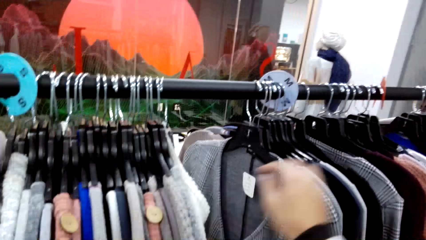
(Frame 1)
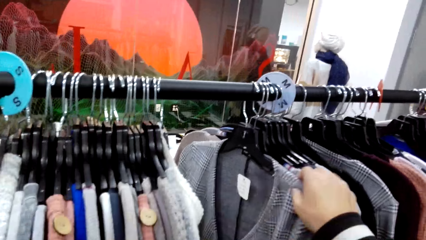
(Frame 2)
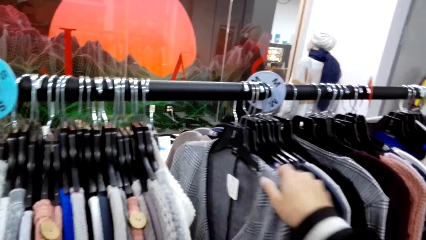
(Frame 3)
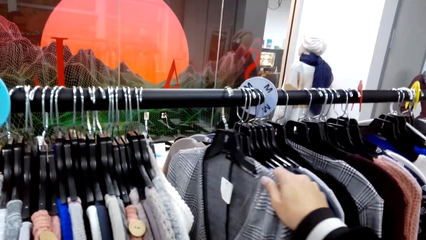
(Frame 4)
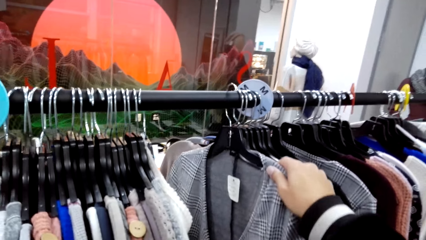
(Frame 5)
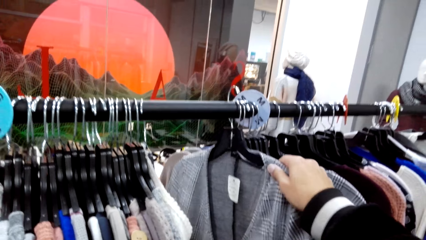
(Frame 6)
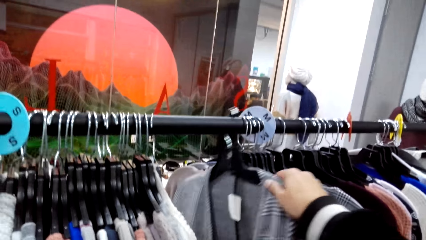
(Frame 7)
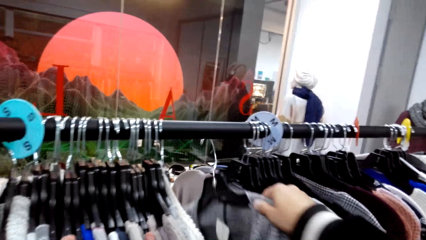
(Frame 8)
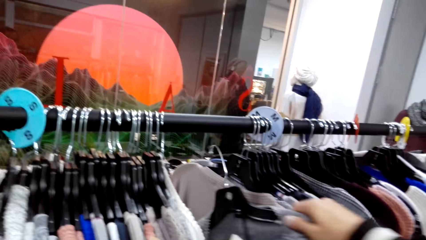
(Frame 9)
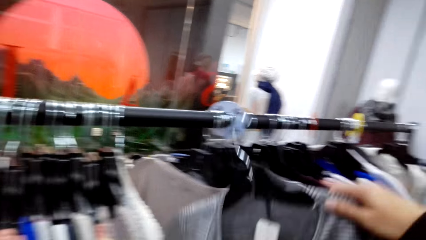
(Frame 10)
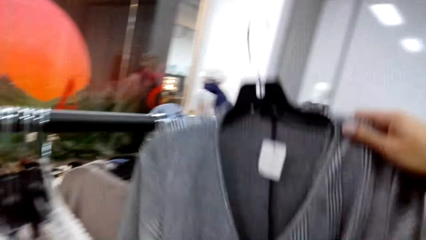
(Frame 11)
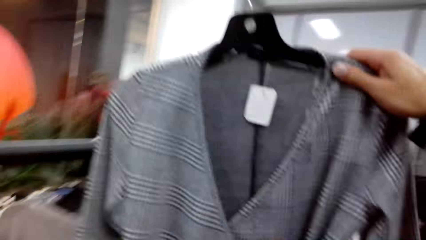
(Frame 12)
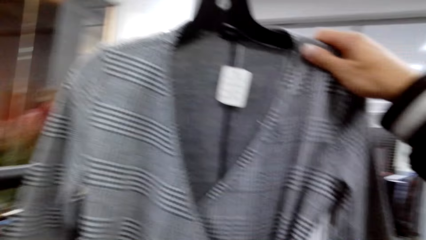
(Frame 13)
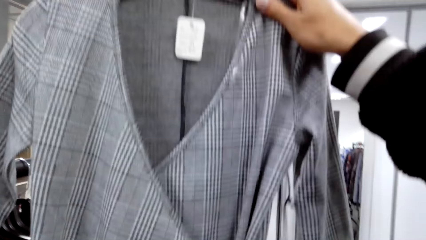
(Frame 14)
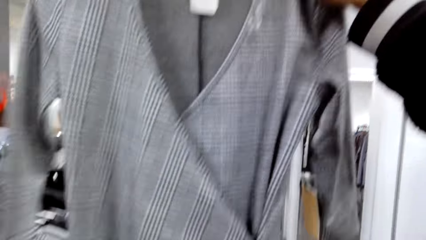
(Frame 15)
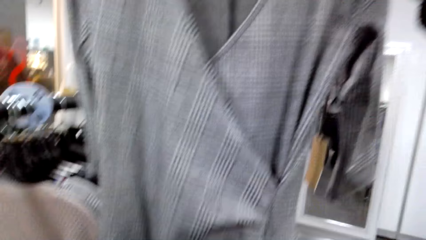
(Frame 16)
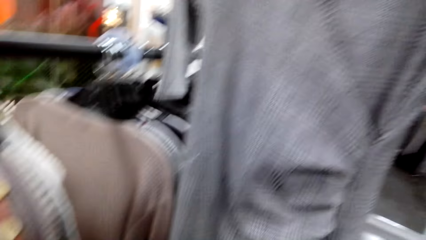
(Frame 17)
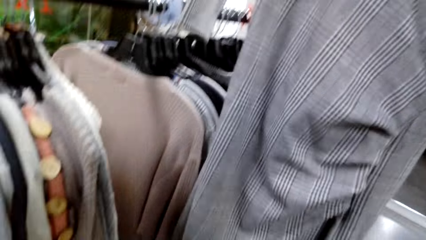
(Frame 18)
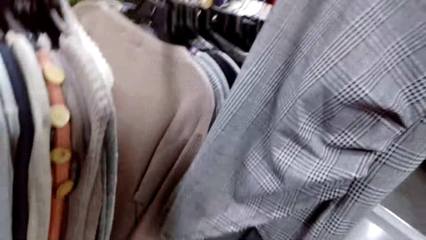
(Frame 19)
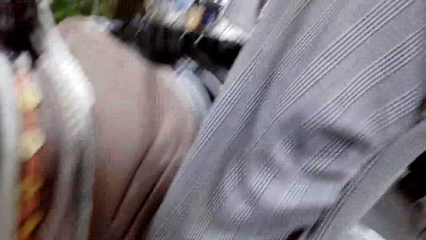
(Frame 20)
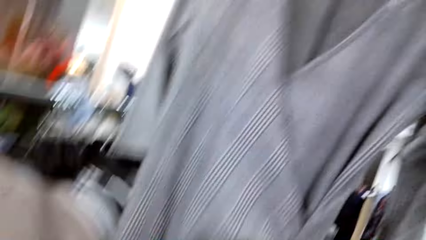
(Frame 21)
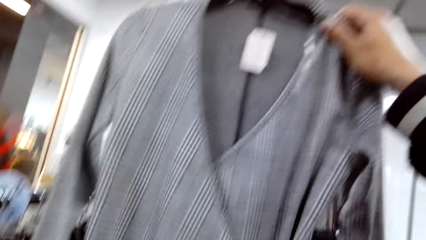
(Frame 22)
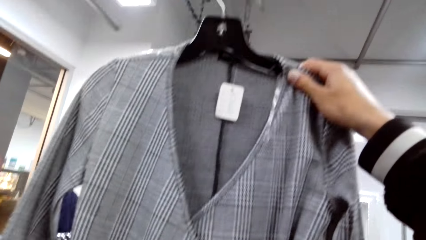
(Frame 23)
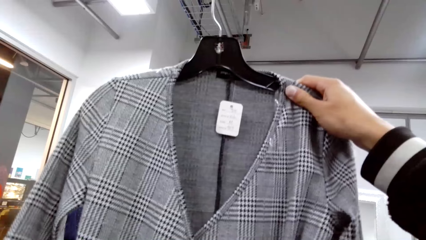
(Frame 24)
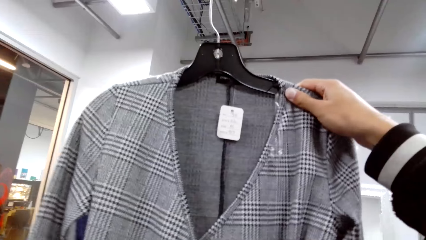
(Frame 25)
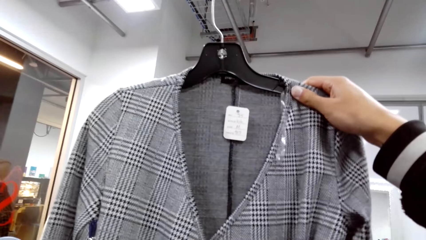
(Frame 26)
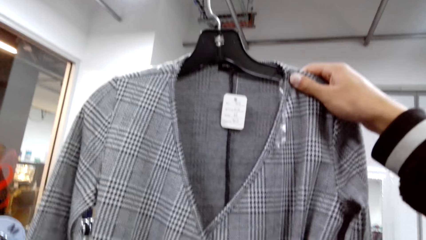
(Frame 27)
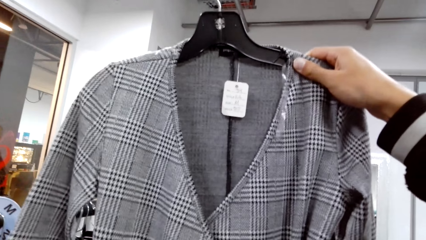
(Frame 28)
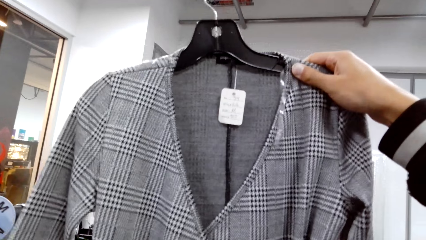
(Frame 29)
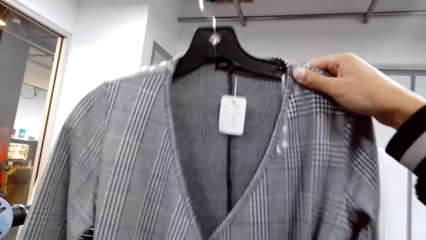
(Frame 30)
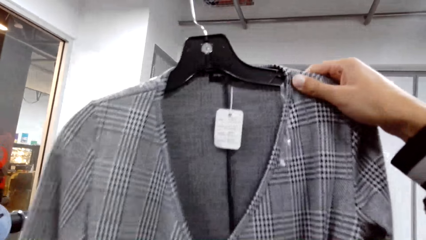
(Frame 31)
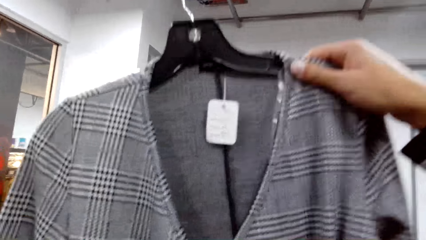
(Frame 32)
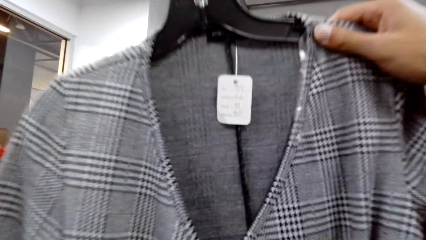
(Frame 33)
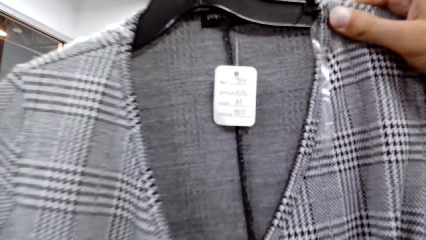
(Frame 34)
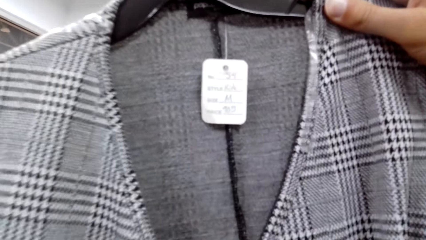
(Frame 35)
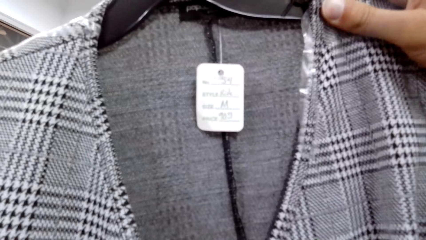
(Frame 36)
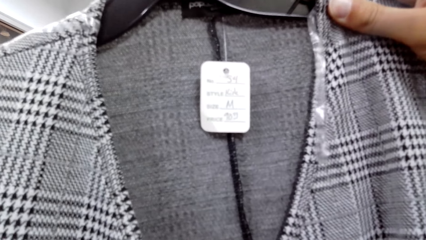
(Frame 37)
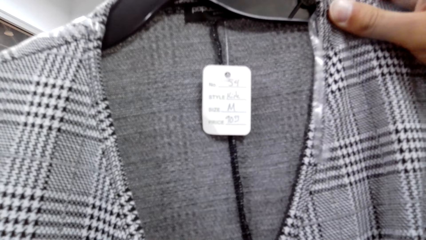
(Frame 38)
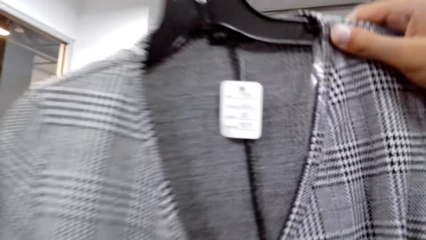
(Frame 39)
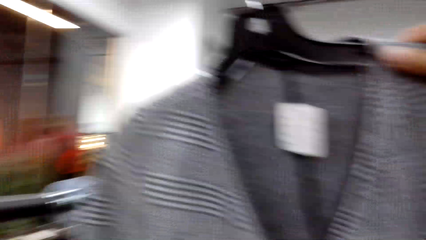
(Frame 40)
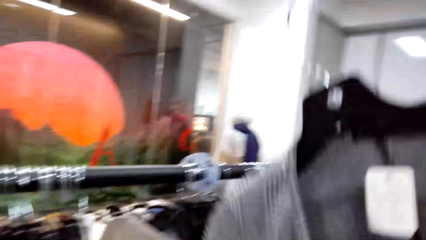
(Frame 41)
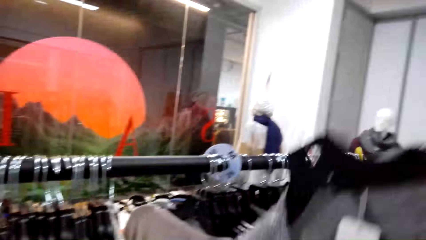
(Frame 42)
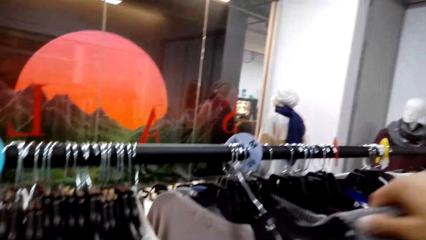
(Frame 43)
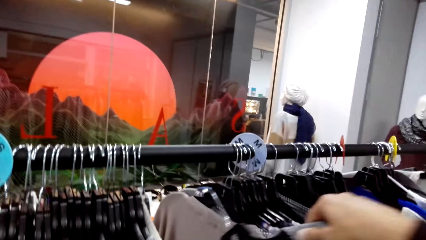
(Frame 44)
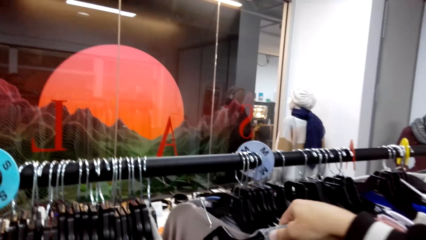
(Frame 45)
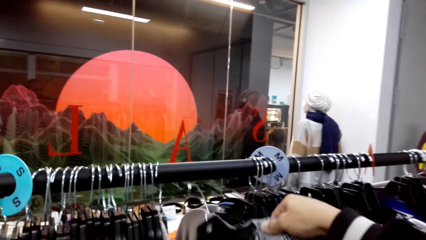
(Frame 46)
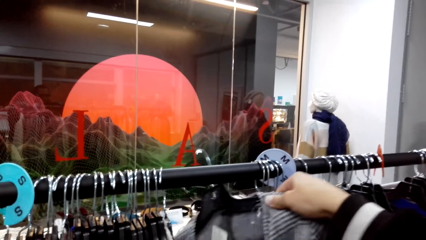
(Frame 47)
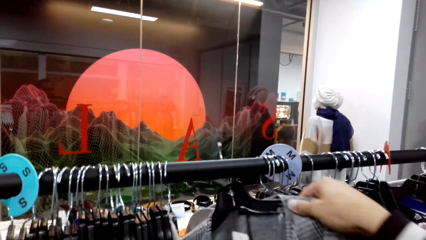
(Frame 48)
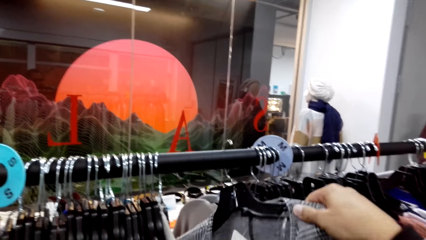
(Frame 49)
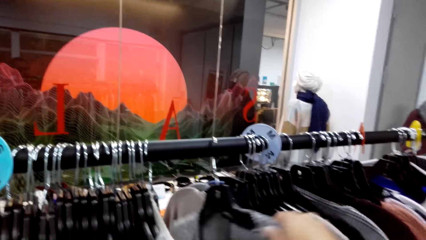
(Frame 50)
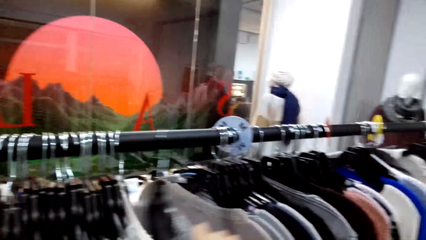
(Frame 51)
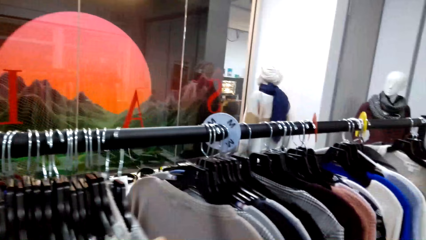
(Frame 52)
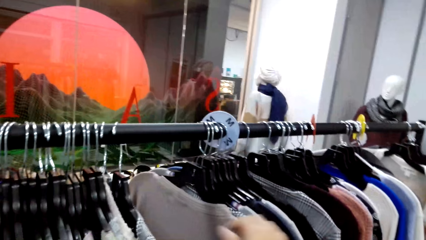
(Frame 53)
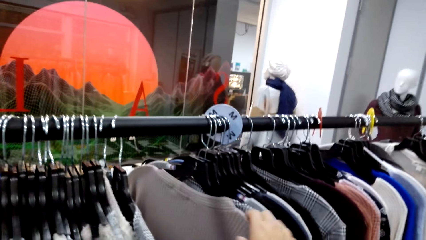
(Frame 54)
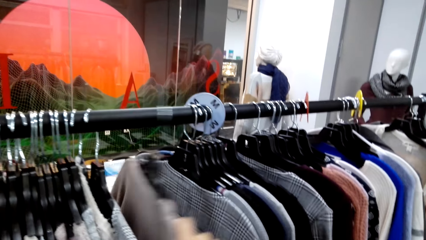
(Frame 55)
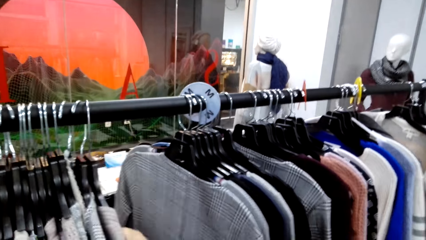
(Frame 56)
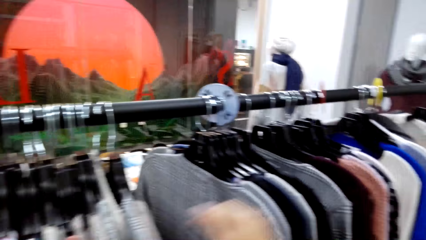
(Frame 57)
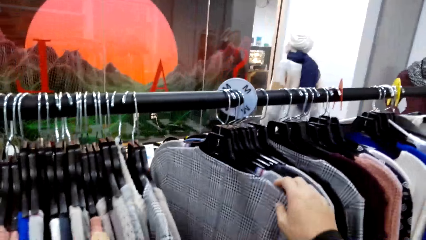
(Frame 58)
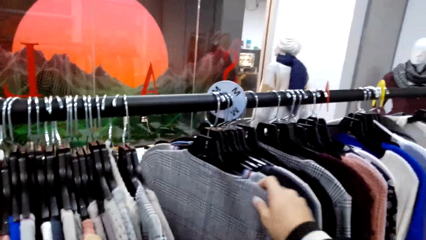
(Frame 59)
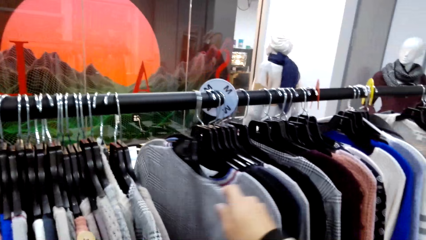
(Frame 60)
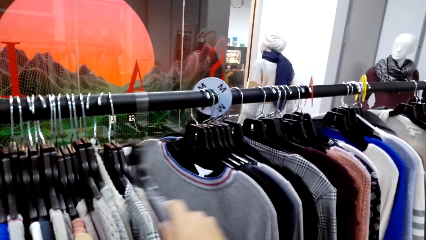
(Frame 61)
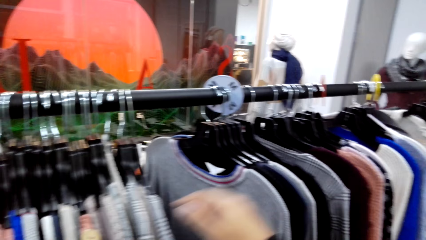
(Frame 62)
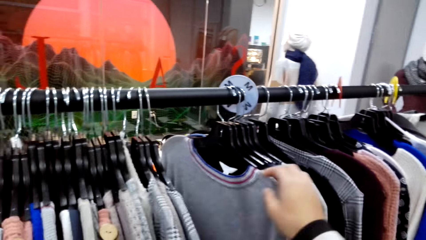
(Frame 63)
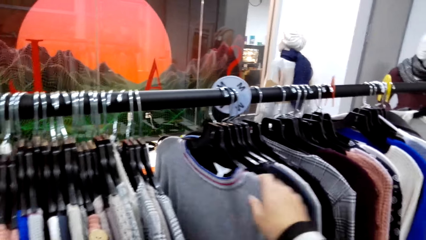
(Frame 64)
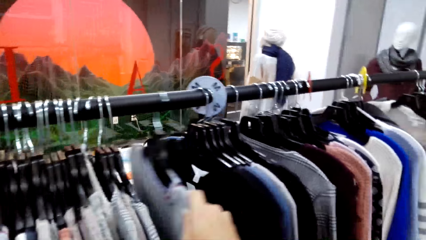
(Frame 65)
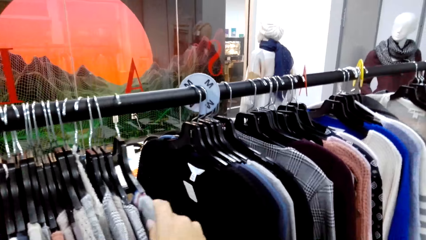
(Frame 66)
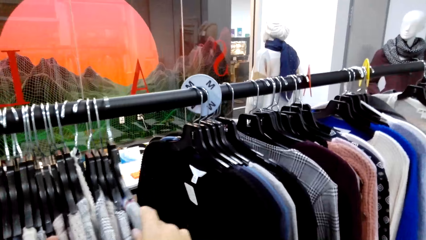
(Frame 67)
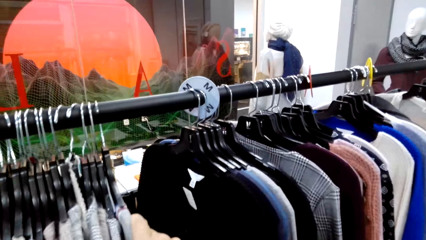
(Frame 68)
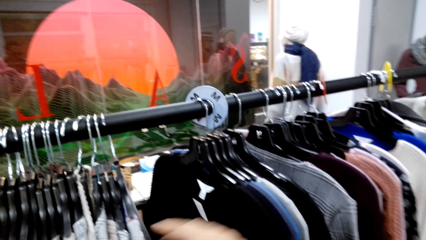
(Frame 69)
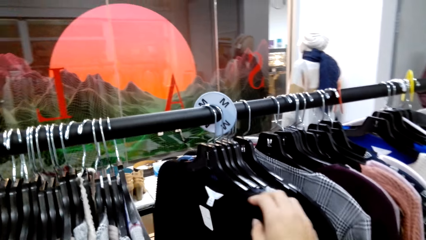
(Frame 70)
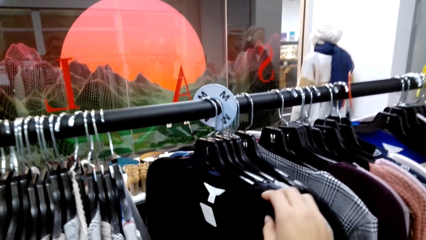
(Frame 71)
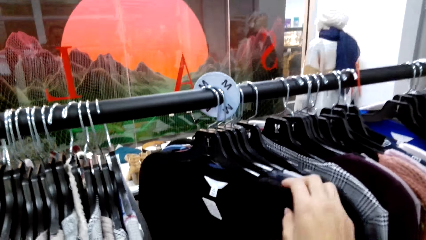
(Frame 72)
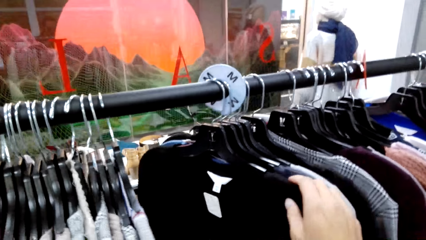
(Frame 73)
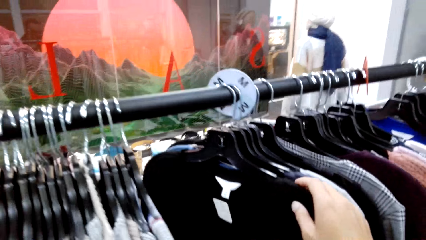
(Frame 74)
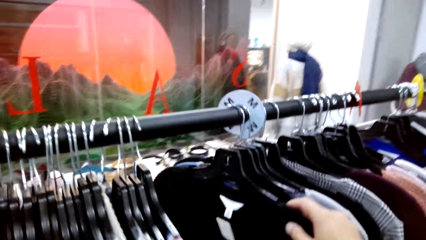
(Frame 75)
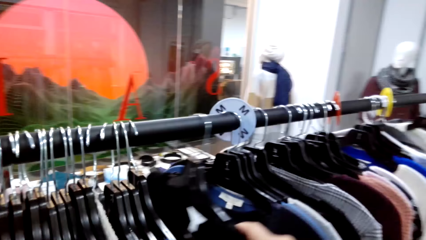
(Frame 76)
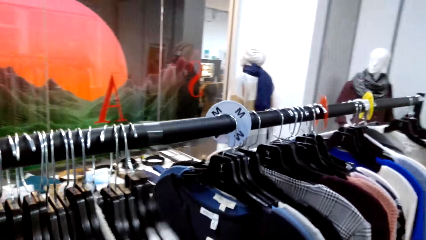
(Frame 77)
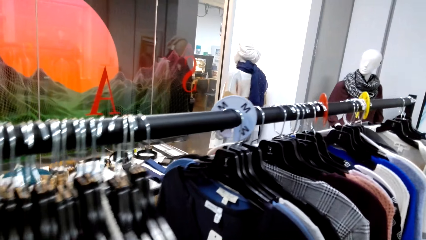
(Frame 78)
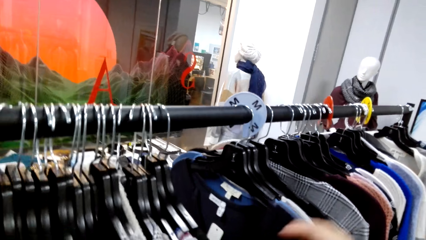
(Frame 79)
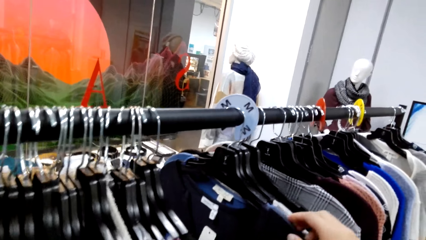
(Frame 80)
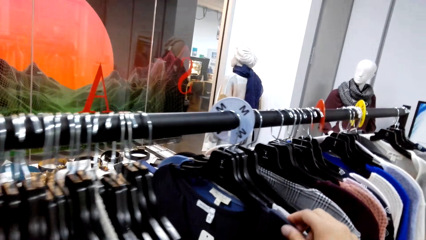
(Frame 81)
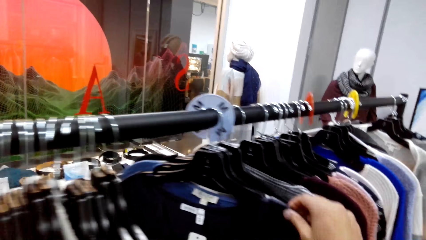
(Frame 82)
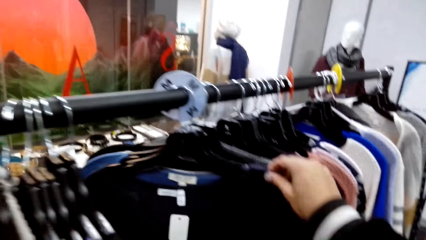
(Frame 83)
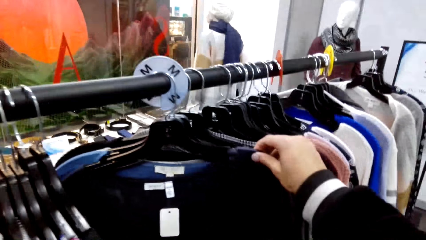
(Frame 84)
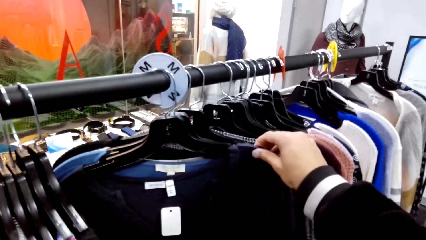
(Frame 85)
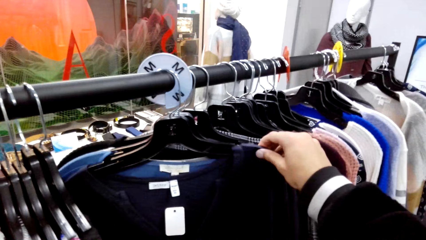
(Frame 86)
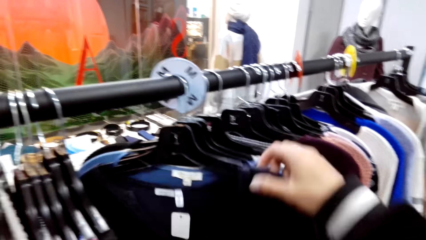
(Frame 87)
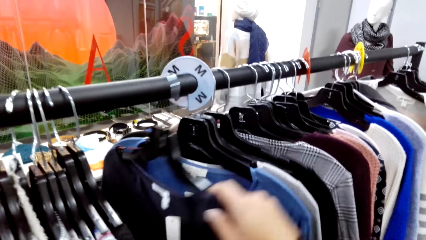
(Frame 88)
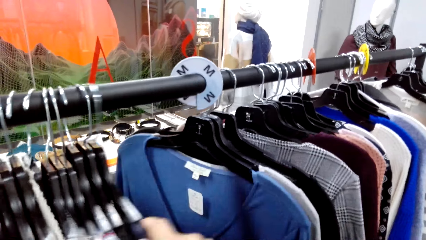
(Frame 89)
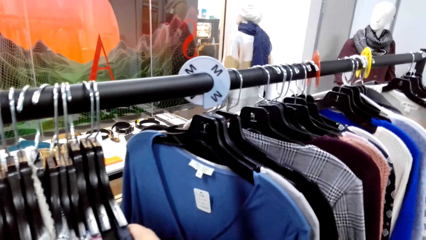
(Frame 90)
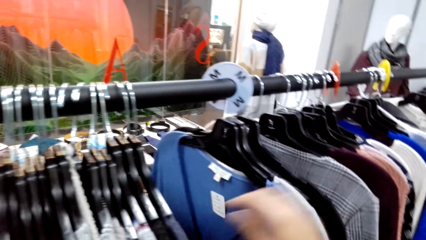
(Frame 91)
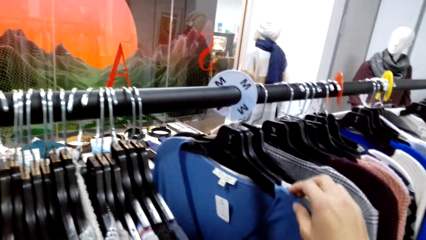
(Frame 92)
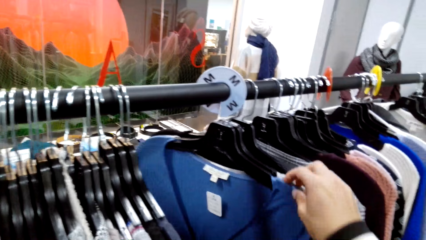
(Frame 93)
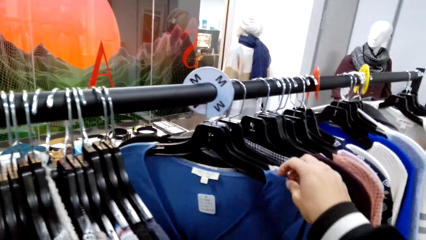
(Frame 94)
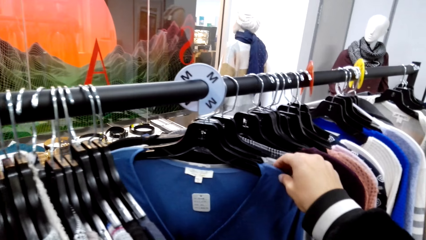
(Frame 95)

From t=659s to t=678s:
The camera wearer moves the cloth and moves hangers. They pick up the cloth, look at the cloth, and hang the cloth. They move the cloth and move the hangers.
